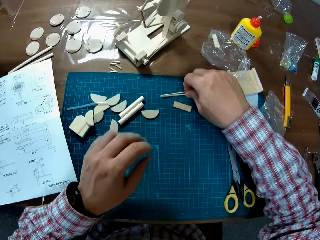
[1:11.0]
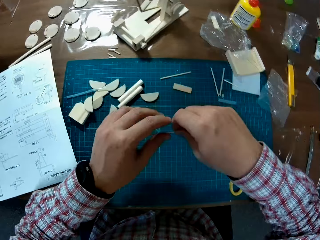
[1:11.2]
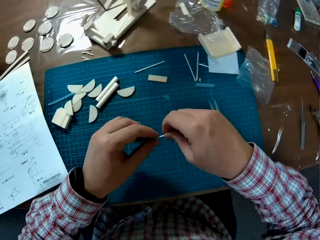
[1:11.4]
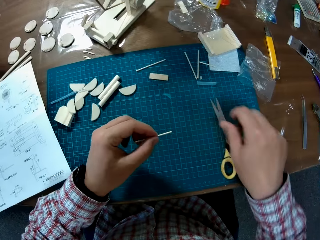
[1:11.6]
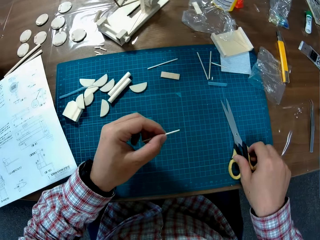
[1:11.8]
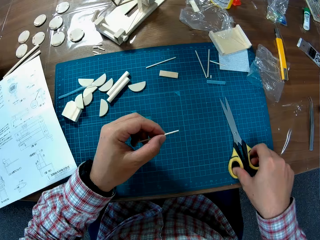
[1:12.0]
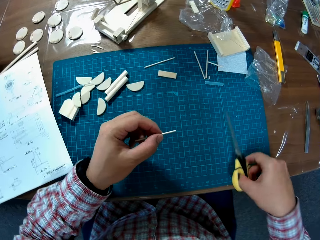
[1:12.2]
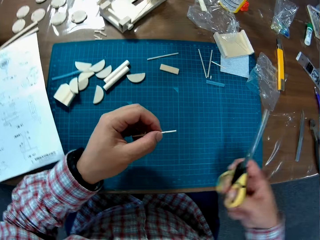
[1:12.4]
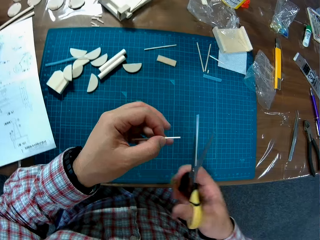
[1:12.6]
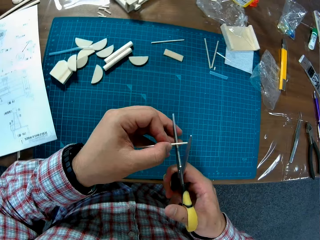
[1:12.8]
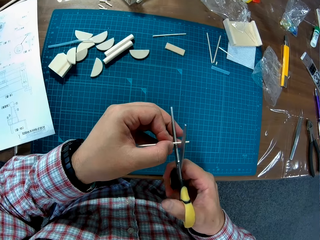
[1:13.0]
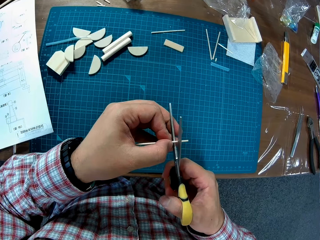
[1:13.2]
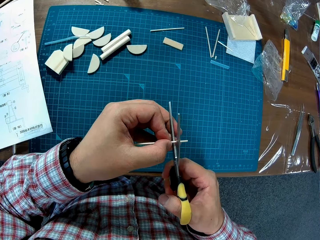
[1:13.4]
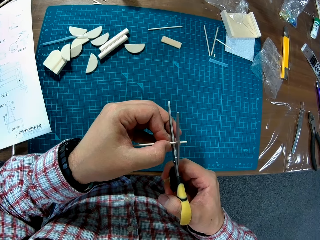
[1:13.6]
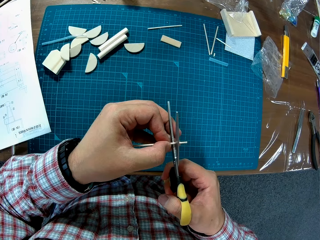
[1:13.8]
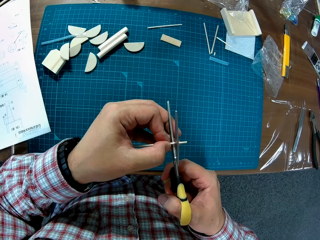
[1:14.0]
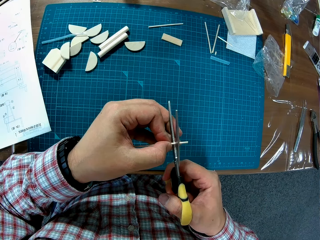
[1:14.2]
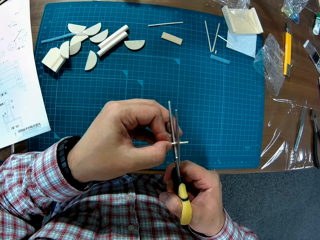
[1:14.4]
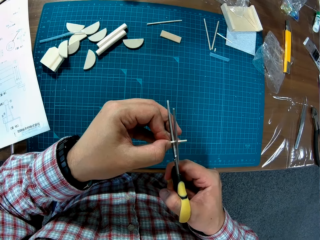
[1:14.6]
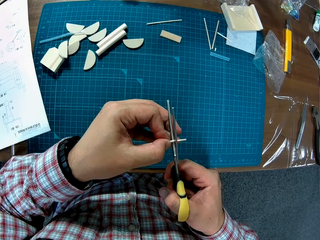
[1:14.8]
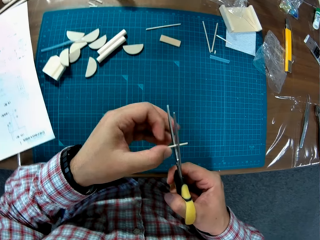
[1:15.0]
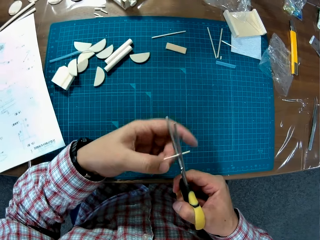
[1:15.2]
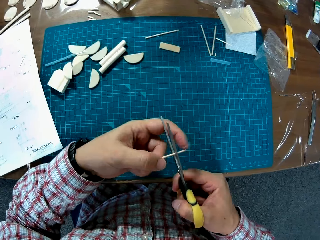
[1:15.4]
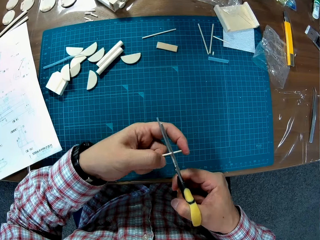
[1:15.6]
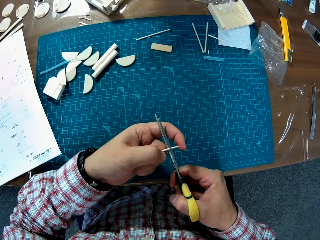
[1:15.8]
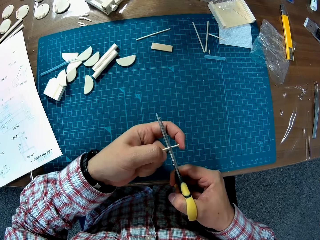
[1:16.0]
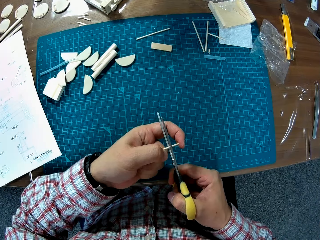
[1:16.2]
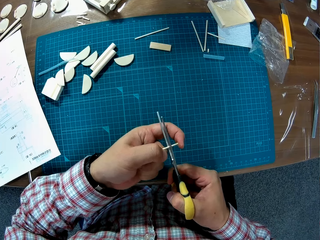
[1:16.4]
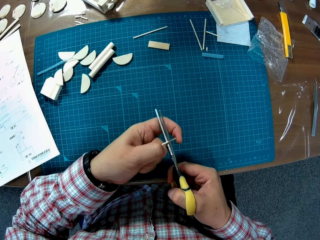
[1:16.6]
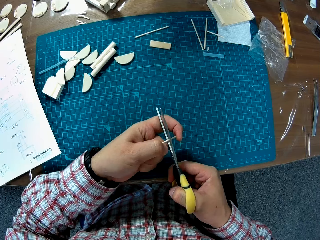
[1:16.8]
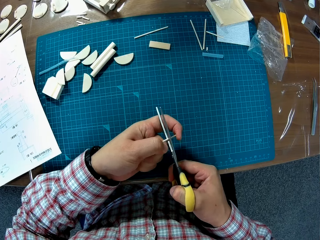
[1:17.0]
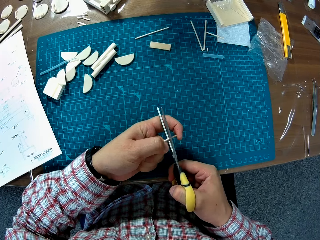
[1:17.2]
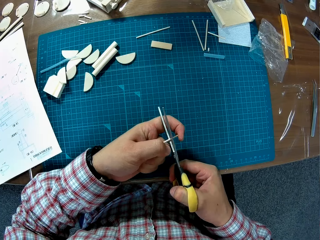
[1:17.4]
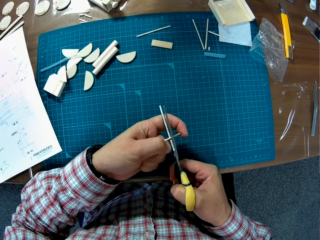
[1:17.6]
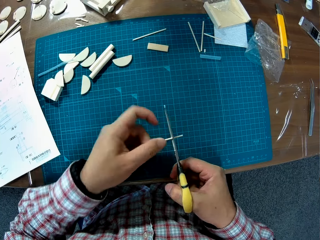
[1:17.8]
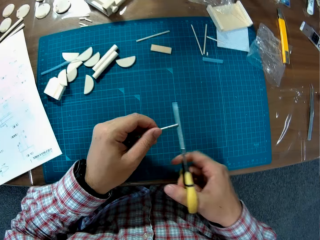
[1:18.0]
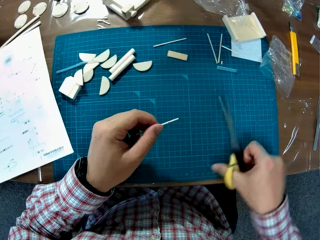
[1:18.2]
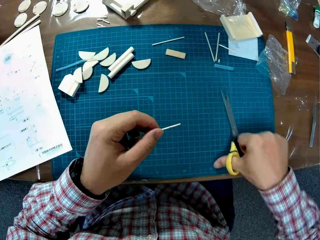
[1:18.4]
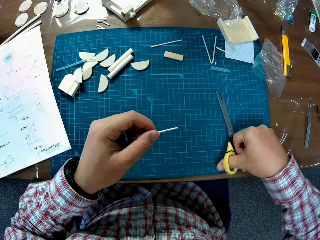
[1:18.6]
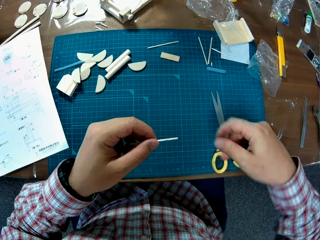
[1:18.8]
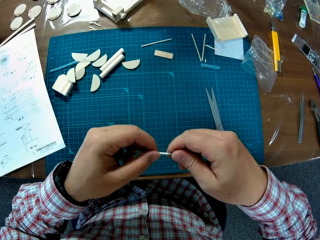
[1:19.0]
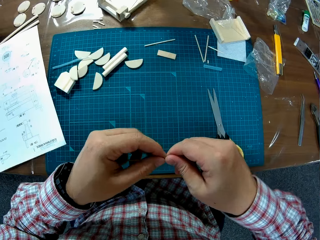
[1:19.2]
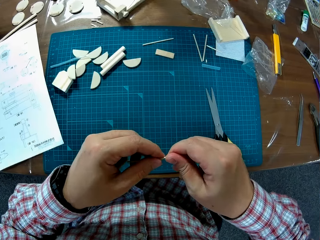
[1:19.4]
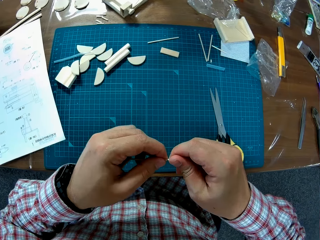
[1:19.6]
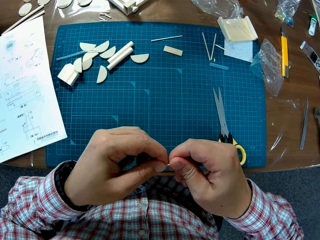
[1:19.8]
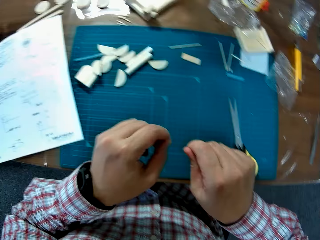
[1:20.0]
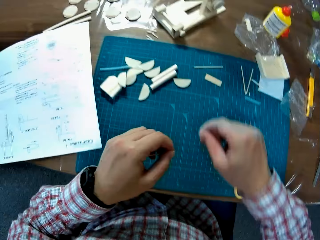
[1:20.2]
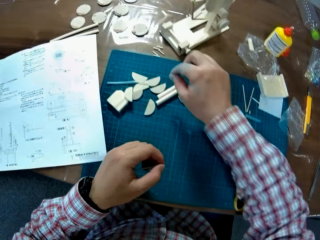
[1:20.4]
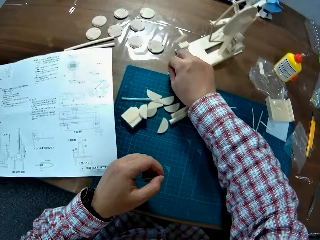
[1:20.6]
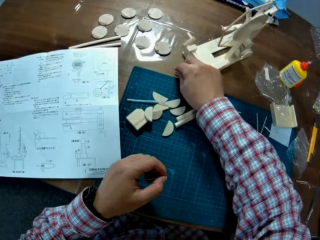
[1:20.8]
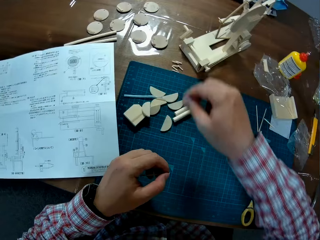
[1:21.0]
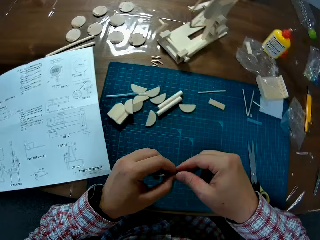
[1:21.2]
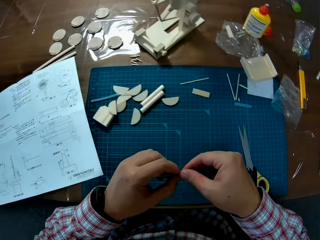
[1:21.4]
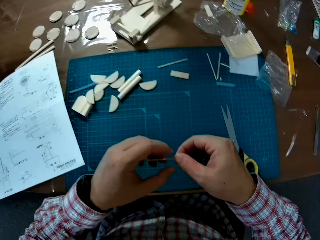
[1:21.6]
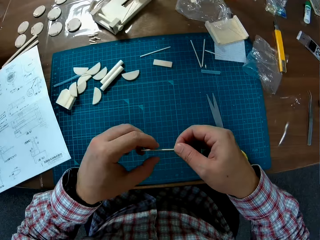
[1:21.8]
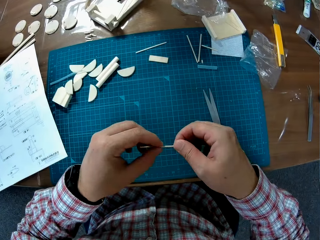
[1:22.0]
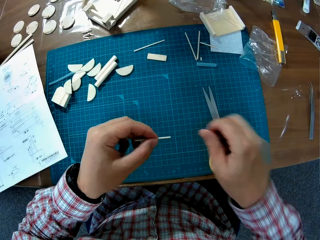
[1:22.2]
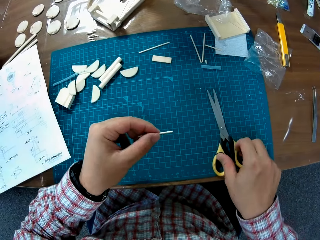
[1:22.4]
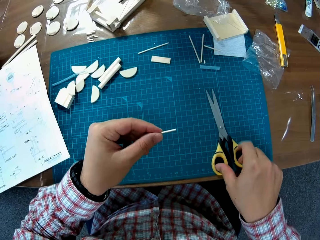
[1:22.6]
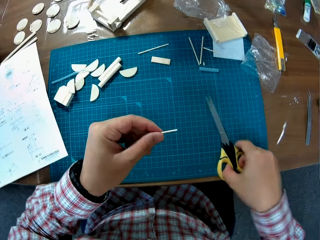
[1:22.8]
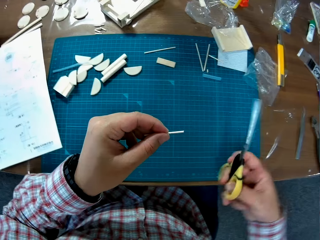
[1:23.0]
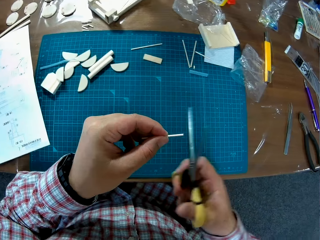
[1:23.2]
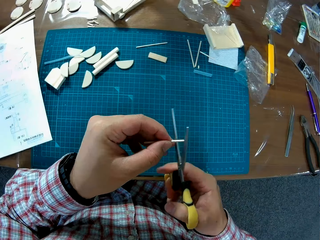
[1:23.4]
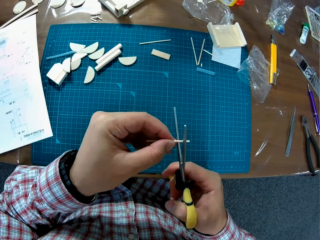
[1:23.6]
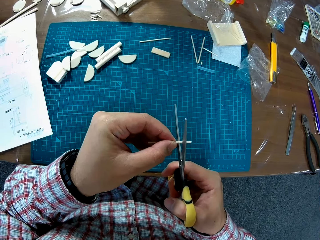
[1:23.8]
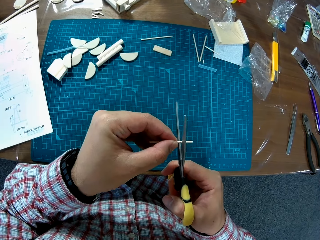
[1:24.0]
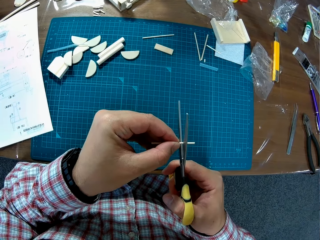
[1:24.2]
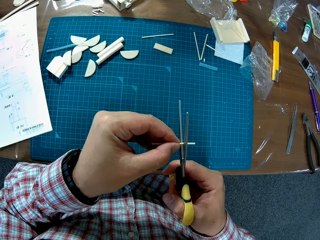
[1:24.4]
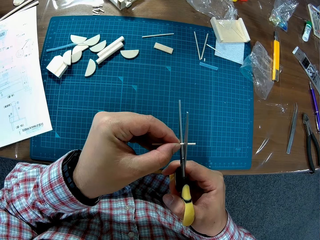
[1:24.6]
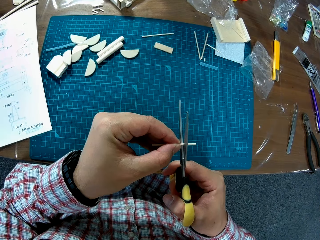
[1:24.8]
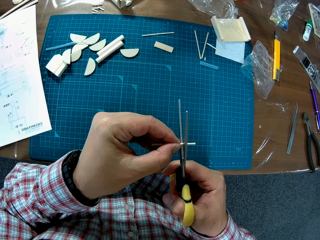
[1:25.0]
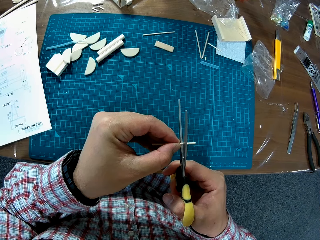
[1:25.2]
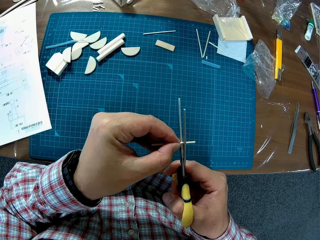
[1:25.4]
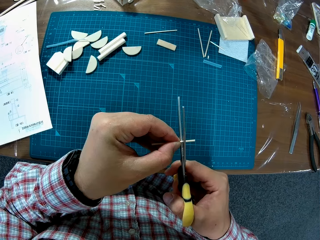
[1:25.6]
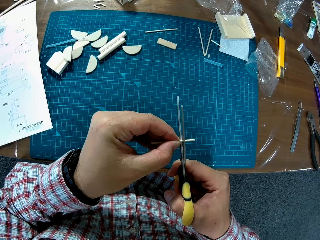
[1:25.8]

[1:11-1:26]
The camera wearer picks another stick or plastic tube on the mat with his right hand. He shifts the stick to his left hand. He picks the scissors from the mat with his right hand. He cuts the plastic tube with the scissors. He places the scissors on the mat. He breaks the plastic tube into two with his hand. He places the piece in his right hand on the table. He holds the other stick with both hands. He picks the scissors from the mat with his right hand. He cuts the plastic tube with the scissors.

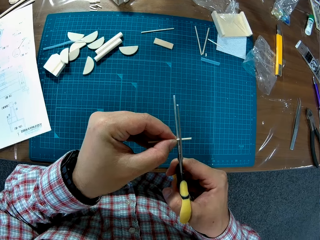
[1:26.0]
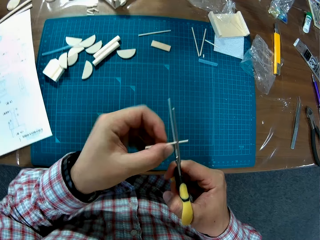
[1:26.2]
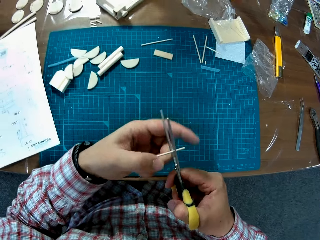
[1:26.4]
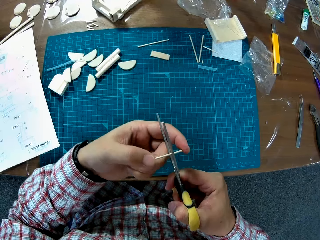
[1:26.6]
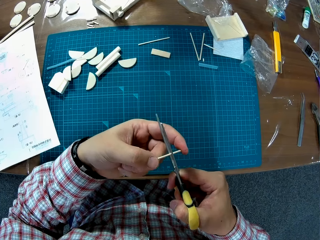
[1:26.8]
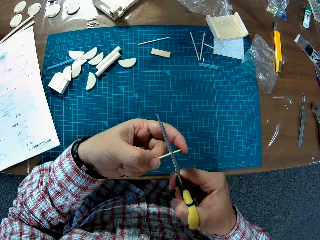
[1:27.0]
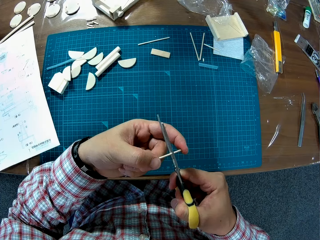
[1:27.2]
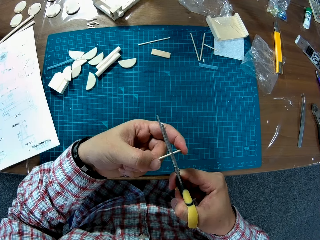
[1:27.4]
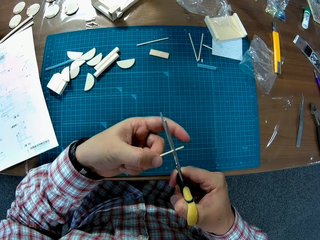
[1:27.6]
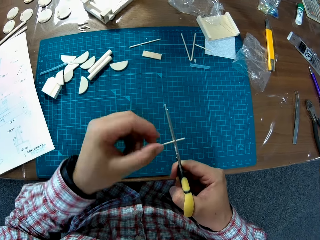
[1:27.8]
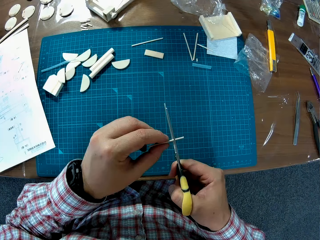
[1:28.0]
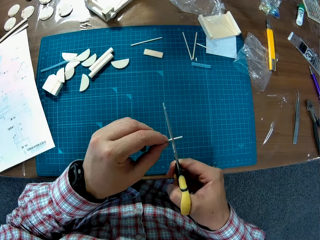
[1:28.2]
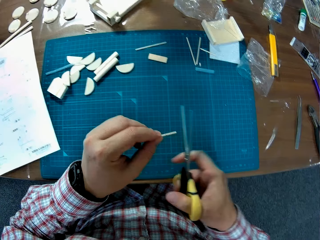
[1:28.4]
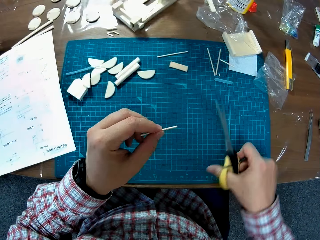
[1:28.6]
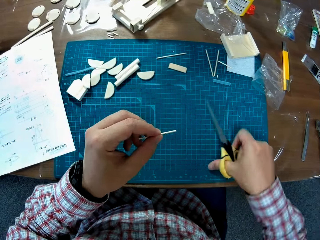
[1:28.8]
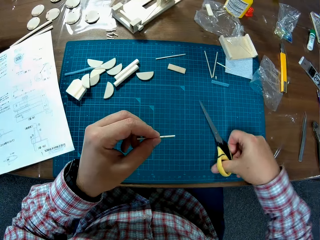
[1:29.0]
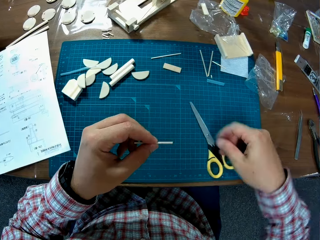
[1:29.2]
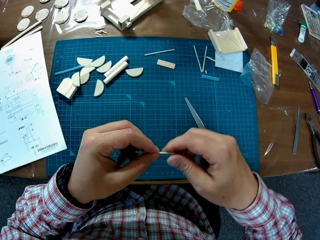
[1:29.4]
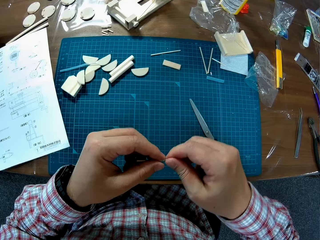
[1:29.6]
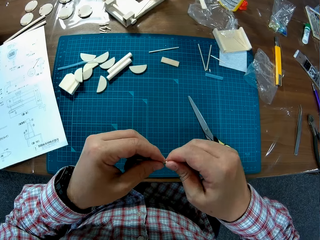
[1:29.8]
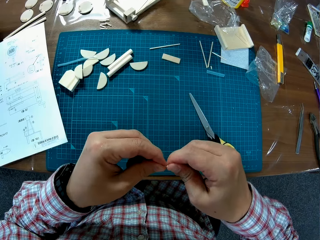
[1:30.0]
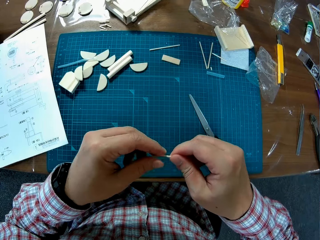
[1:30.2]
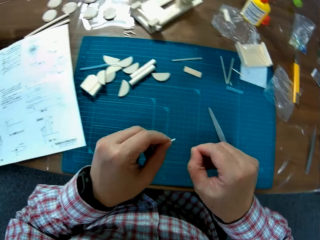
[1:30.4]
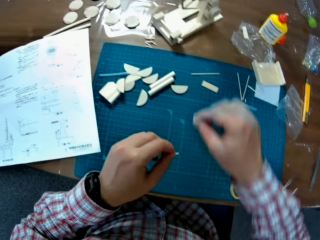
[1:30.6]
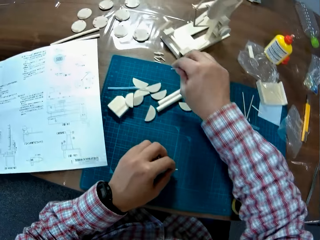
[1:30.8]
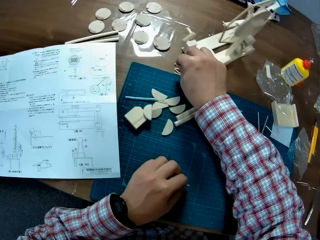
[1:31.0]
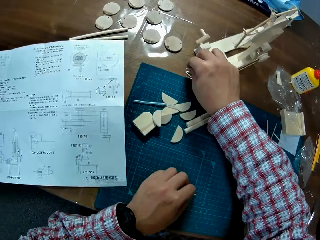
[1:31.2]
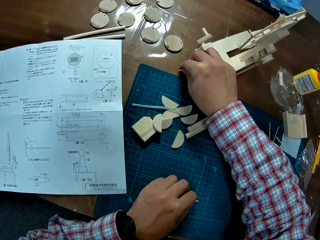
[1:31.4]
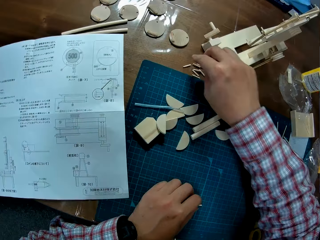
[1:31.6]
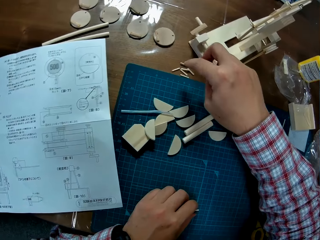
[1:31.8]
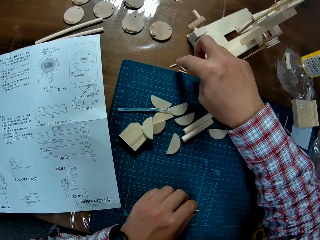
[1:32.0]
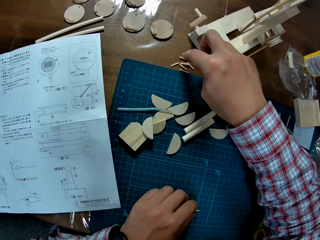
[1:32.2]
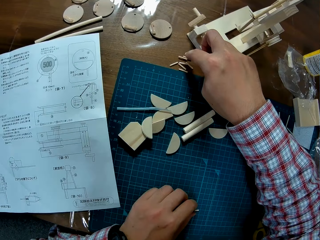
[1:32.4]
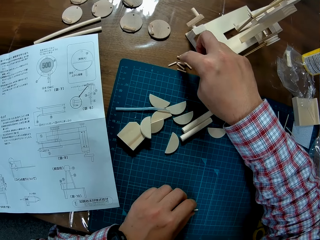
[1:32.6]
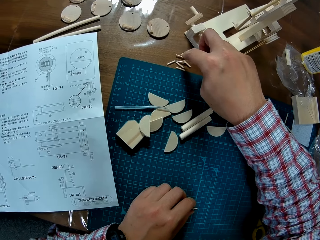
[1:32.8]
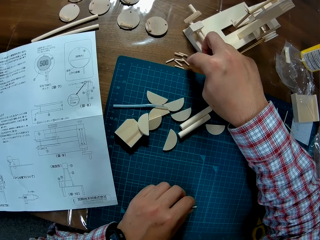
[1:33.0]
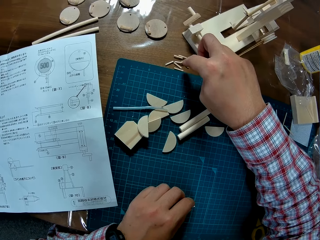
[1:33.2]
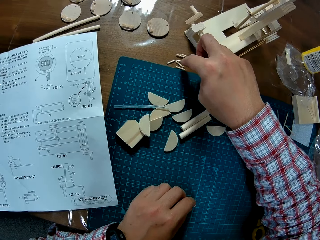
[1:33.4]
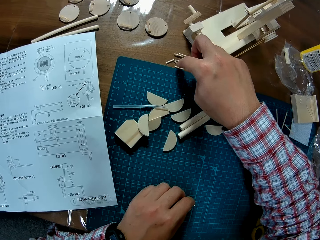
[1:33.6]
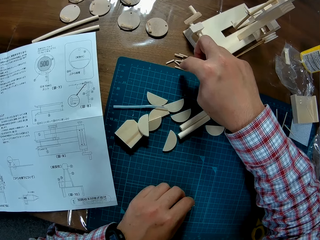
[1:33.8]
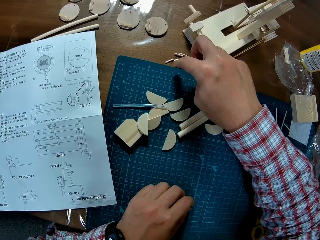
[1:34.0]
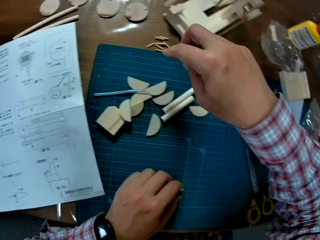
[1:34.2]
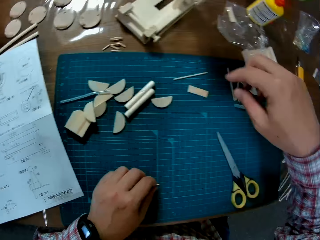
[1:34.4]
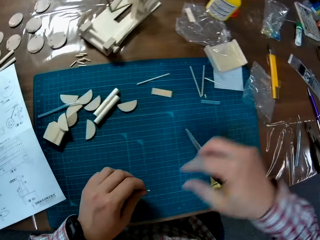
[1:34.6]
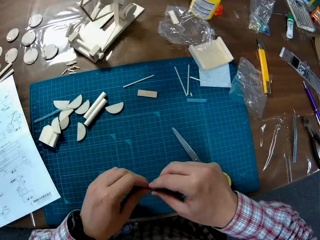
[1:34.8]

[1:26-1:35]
The camera wearer places the scissors on the mat. He breaks the plastic tube into two with his hand. He places the piece in his right hand on the table. He counts the pieces on the table with his right hand.
